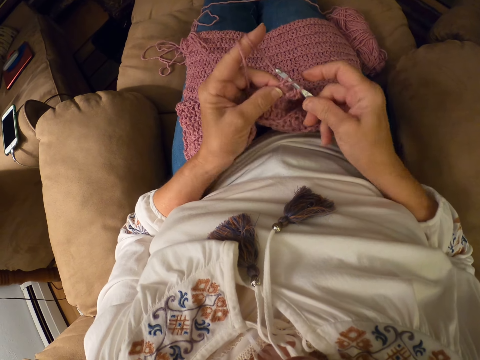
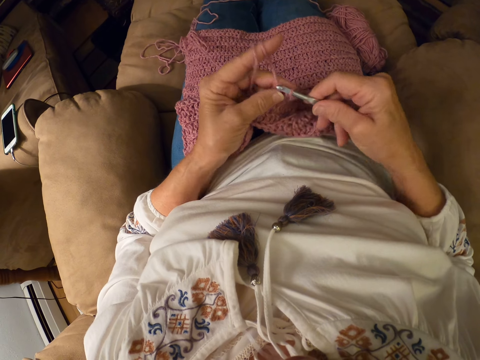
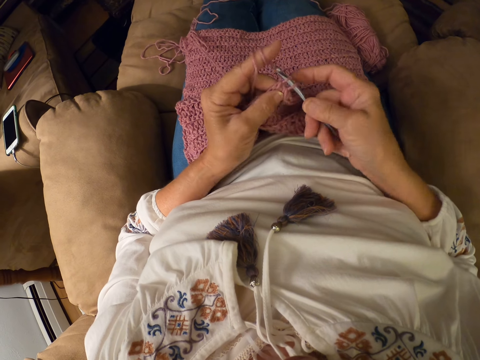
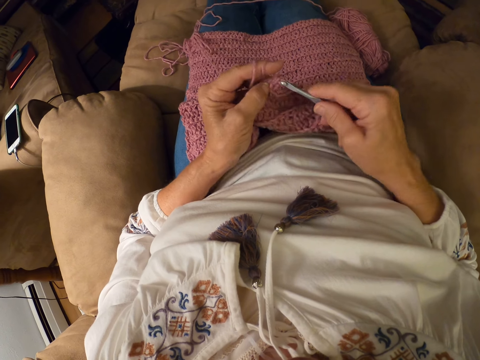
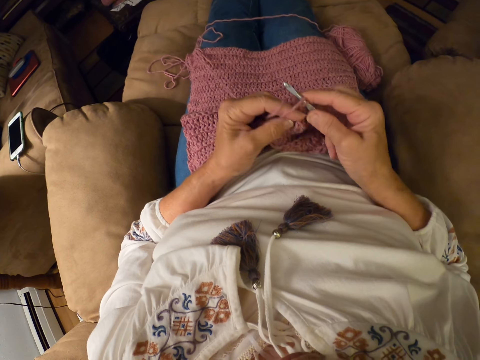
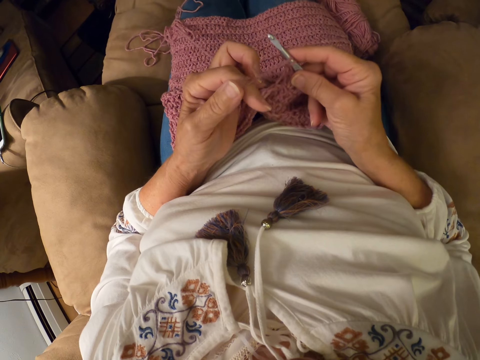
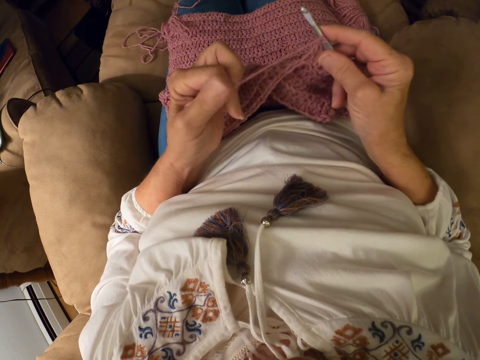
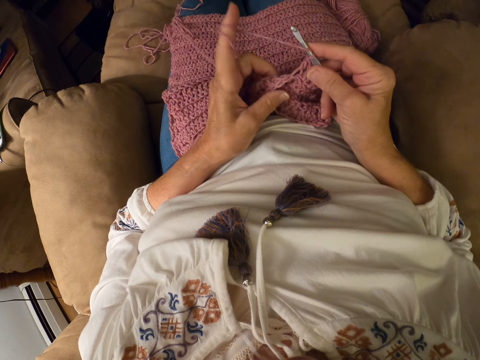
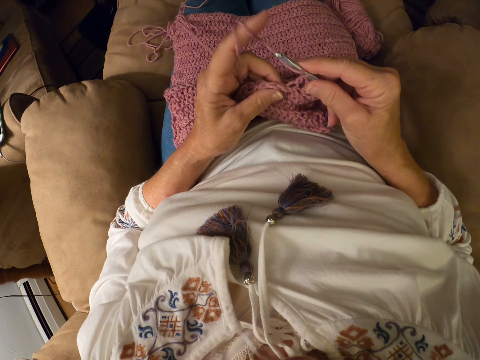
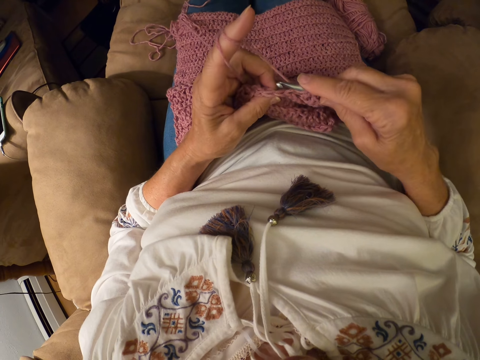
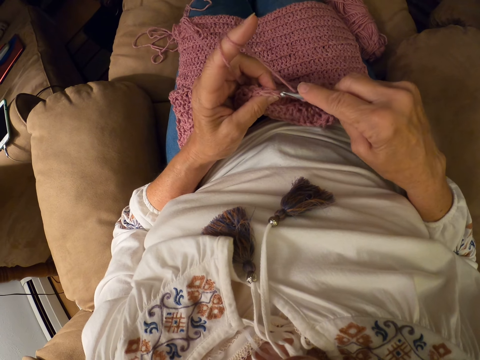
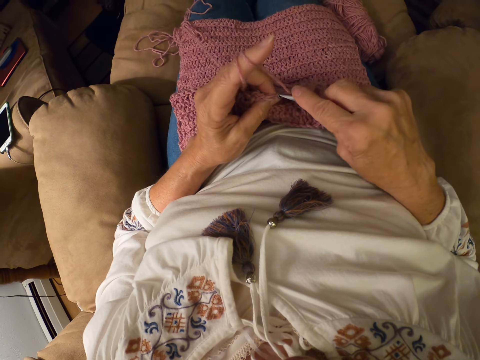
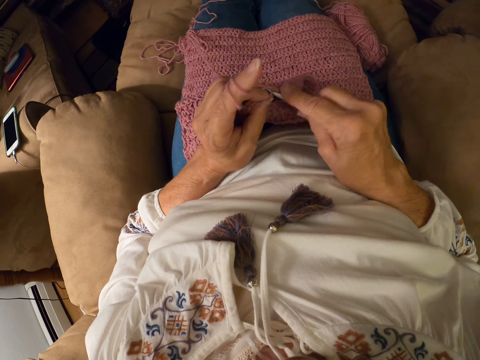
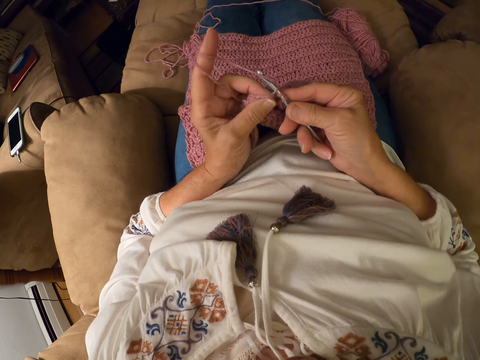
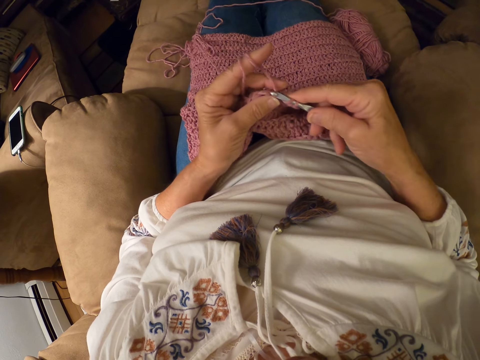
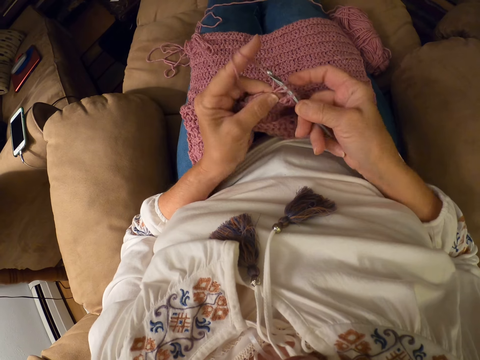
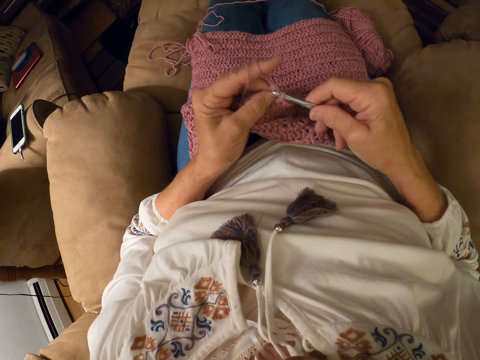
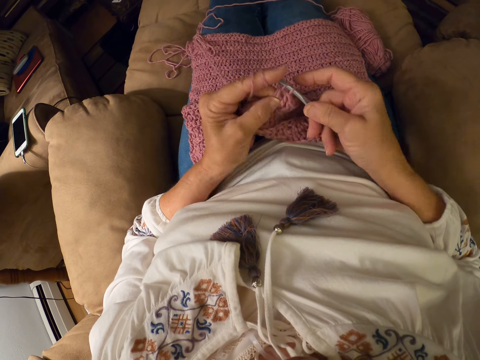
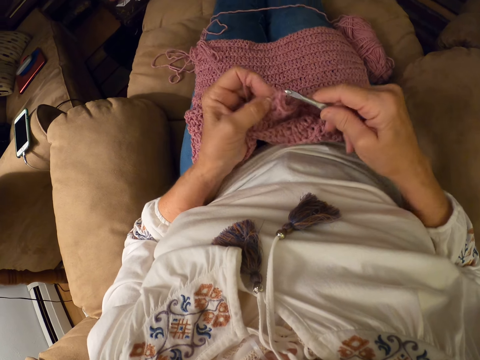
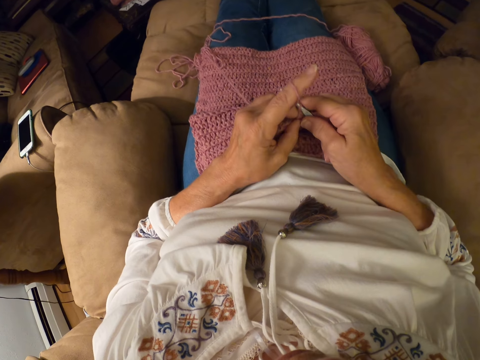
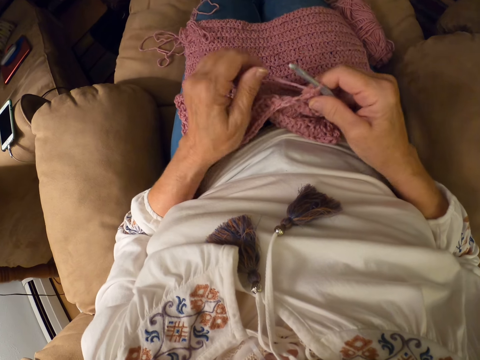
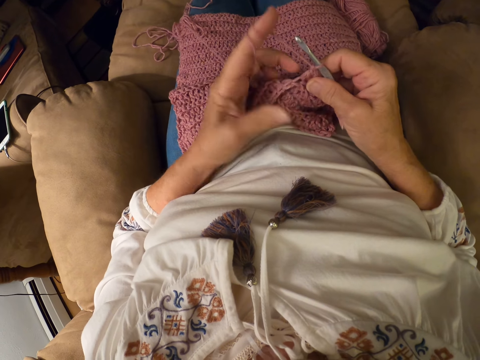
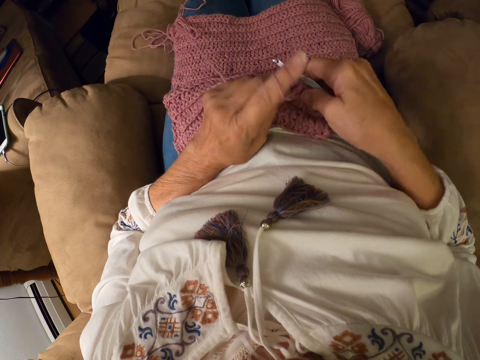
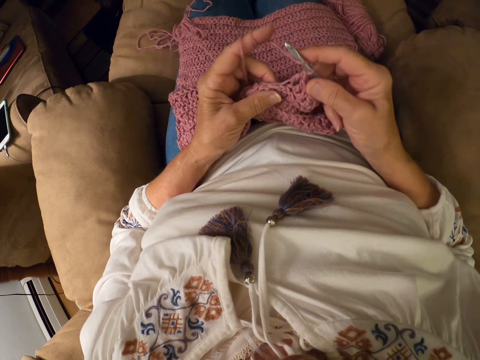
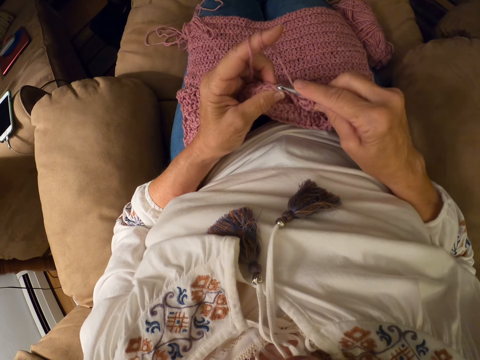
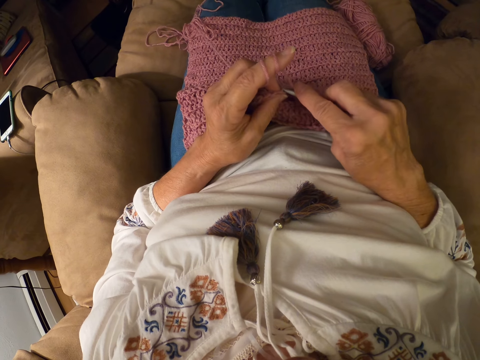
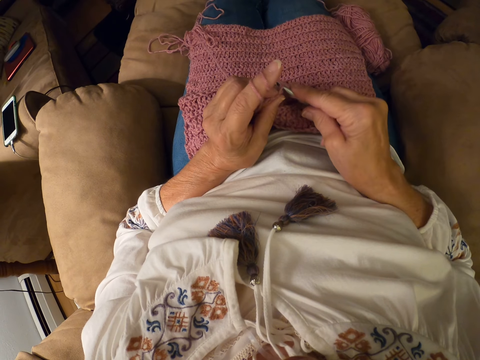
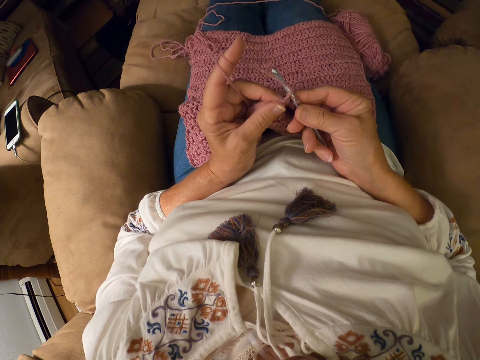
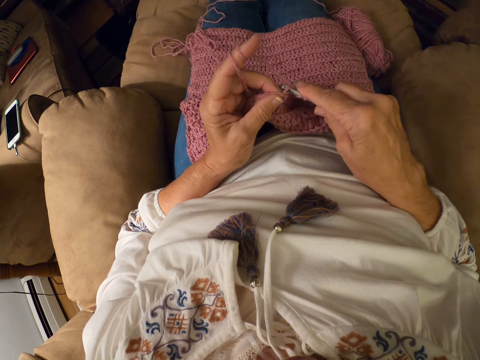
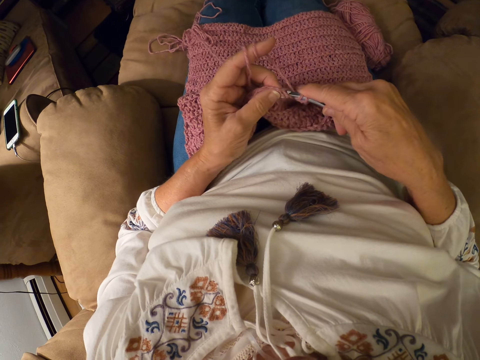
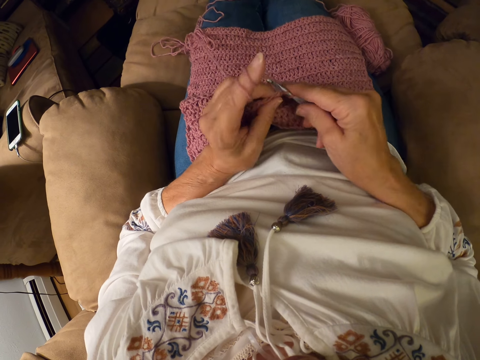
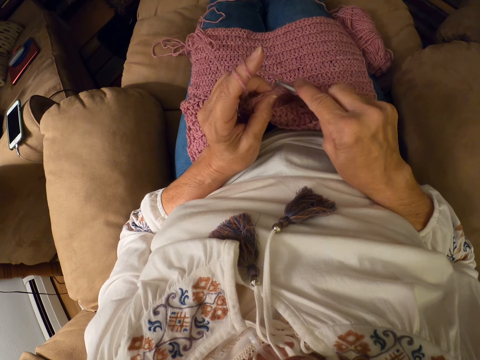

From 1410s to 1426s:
The camera wearer rolls the yarn with her finger. She pulls on the yarn with her fingers, holds the yarn with her fingers. She crochets the yarn with the crochet hook. She raises her hand. She rolls the yarn with her finger. She holds the knitted yarn on her fingers. She crochets the yarn with the crochet hook.

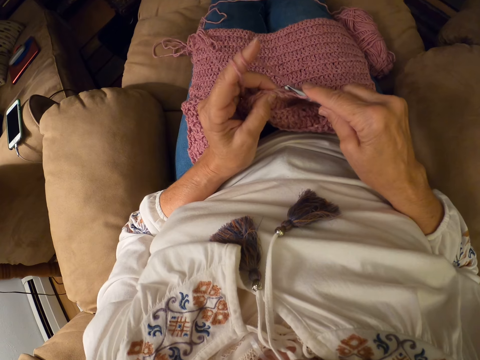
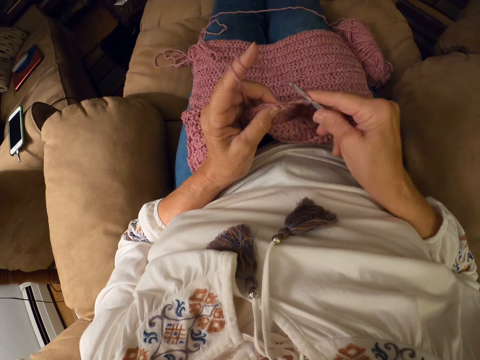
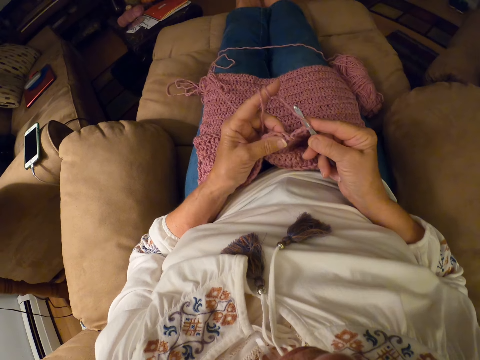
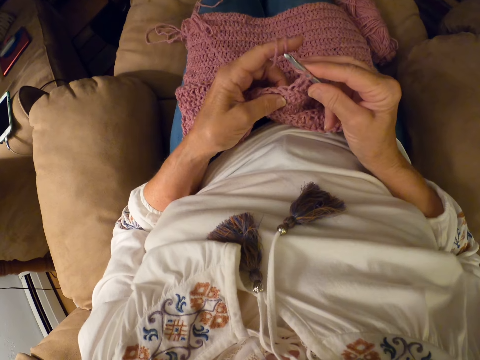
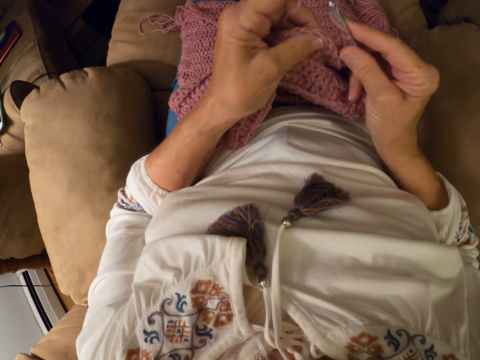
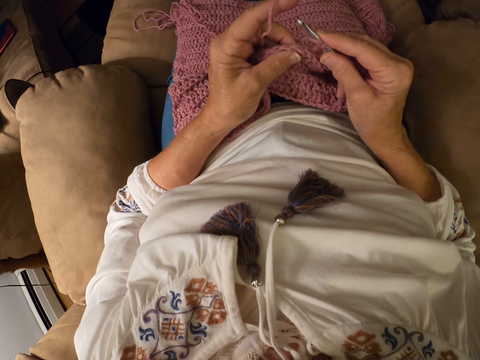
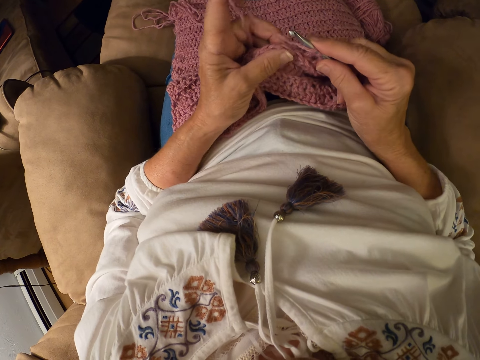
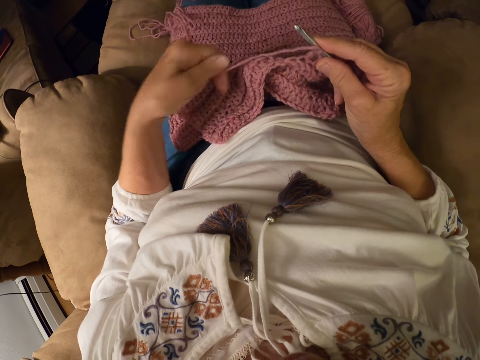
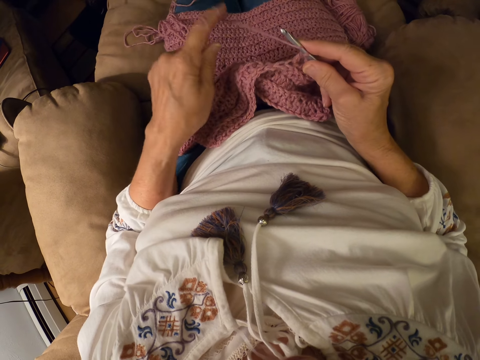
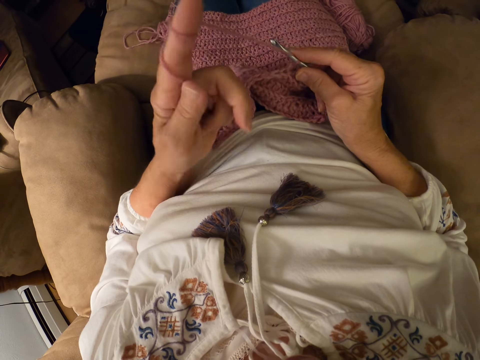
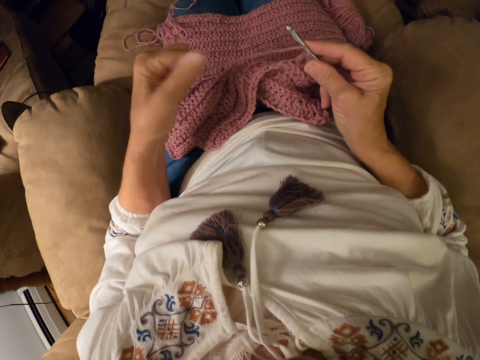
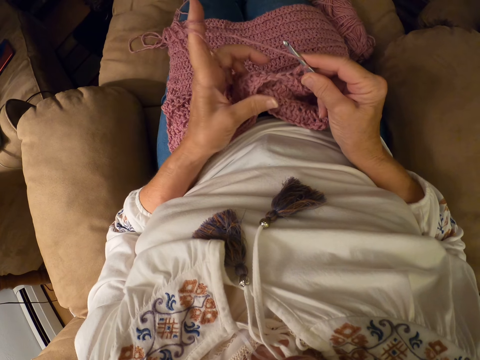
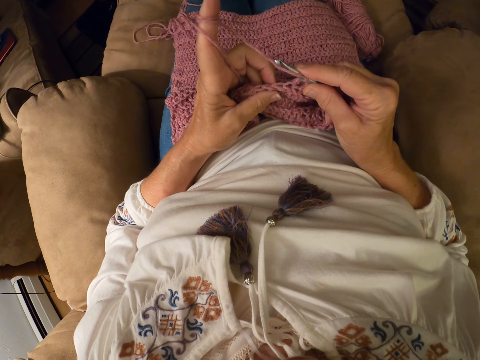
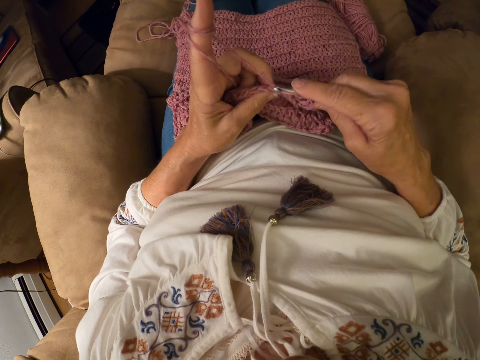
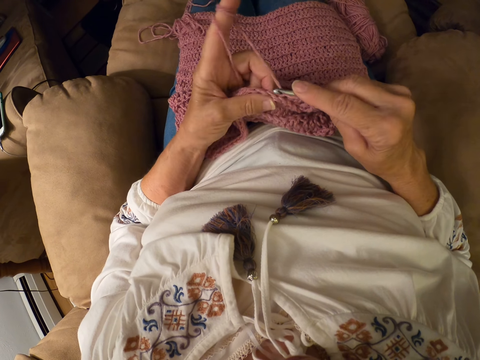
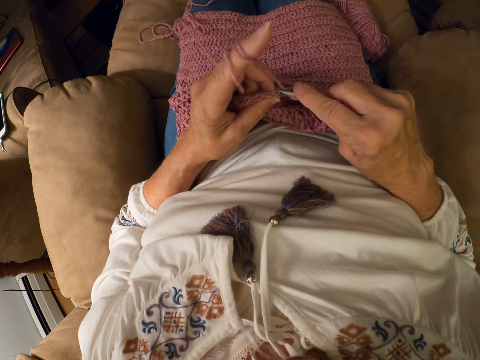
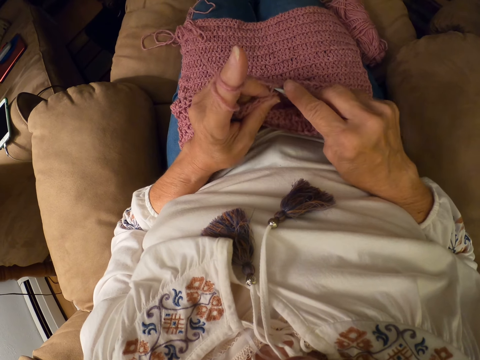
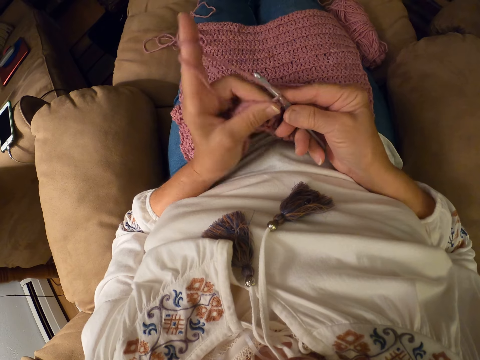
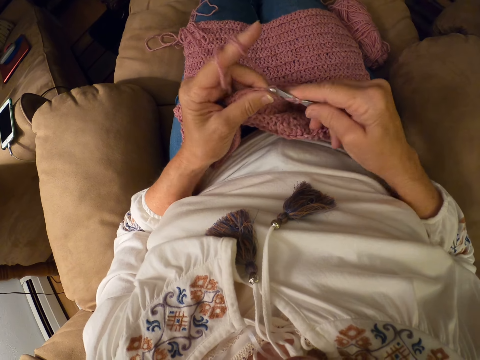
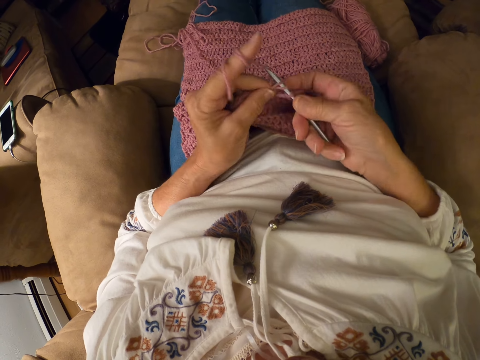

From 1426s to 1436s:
The camera wearer holds the knitted yarn with both her hands, raises the knitted yarn with her hands, lowers the knitted yarn, moves her hand backwards. She rolls the yarn with her finger. She holds the knitted yarn with her fingers. She crochets the yarn with the crochet hook.
